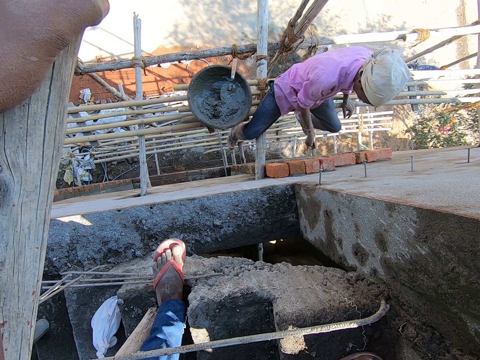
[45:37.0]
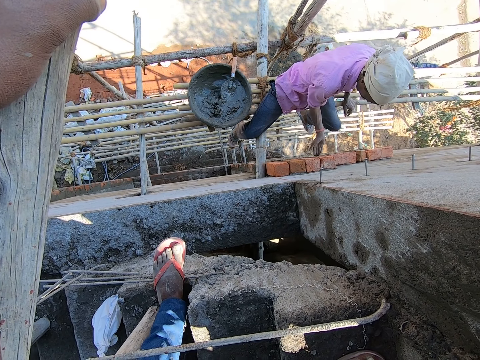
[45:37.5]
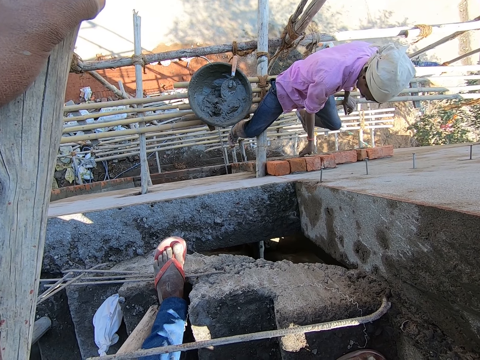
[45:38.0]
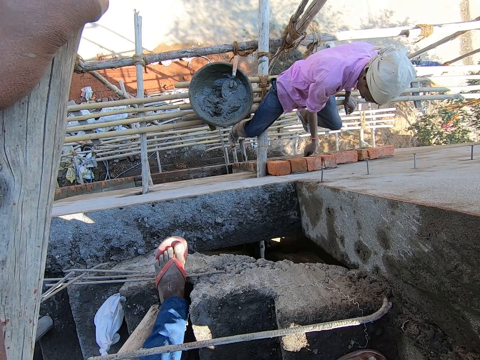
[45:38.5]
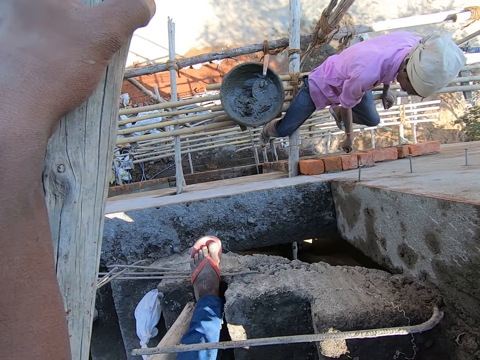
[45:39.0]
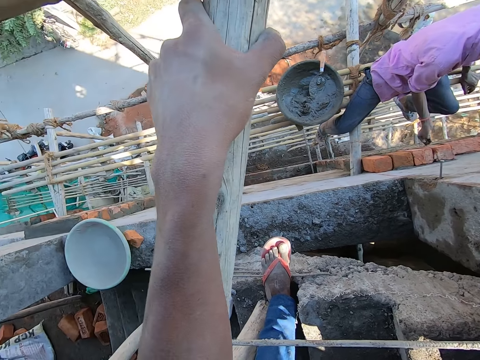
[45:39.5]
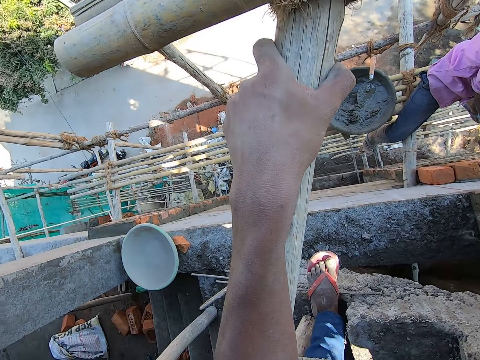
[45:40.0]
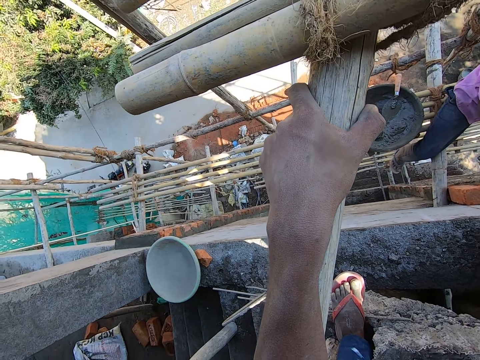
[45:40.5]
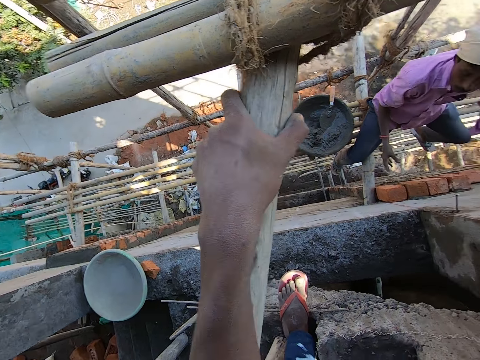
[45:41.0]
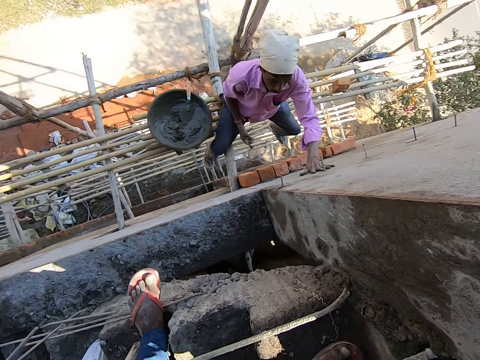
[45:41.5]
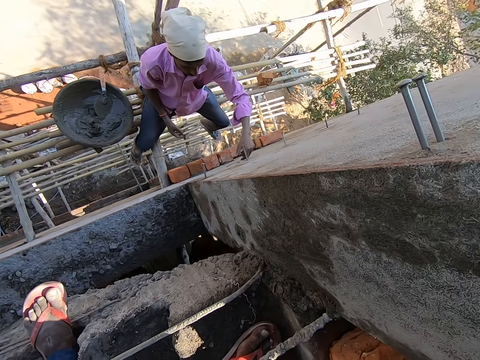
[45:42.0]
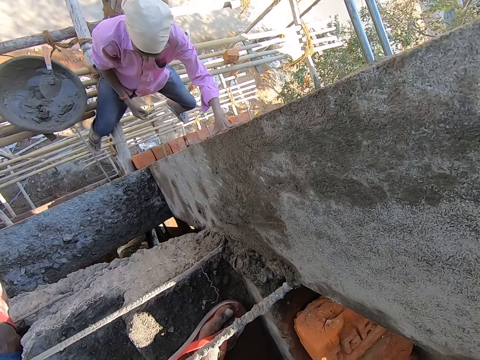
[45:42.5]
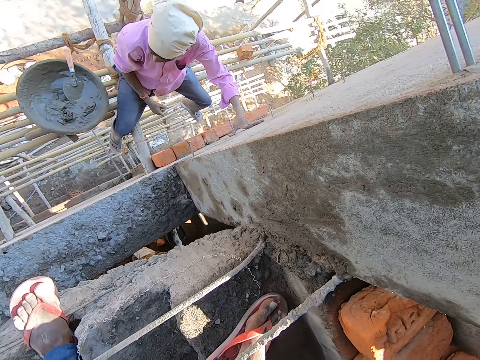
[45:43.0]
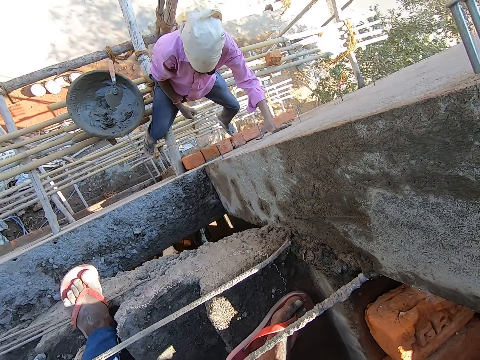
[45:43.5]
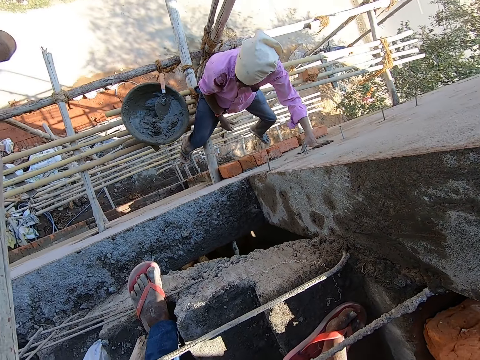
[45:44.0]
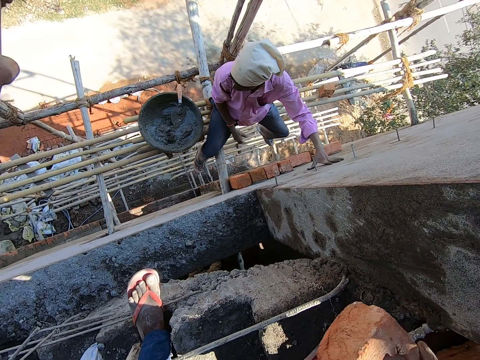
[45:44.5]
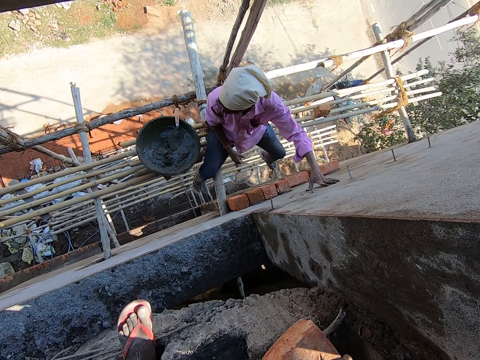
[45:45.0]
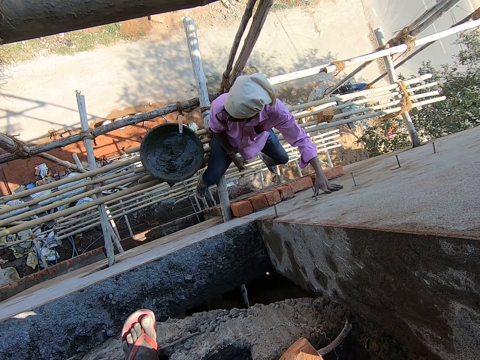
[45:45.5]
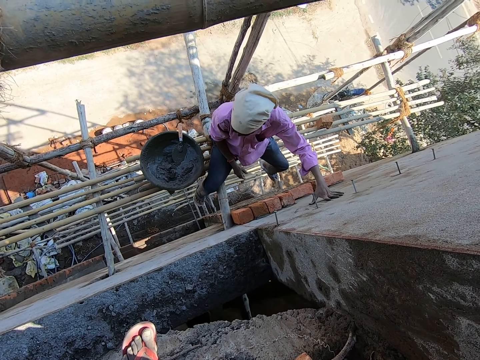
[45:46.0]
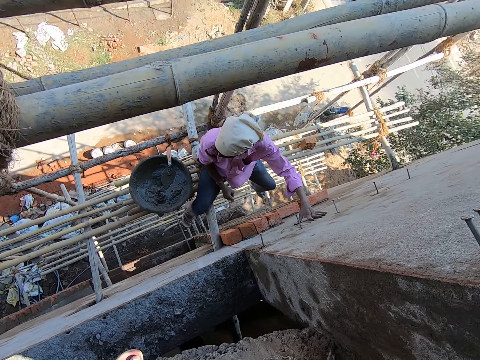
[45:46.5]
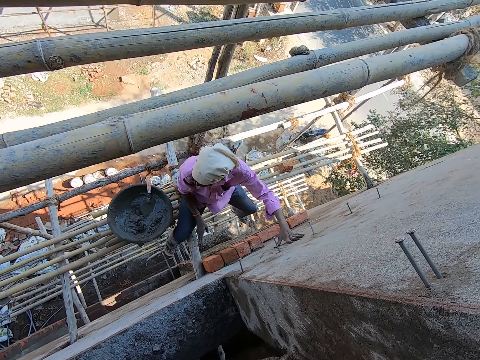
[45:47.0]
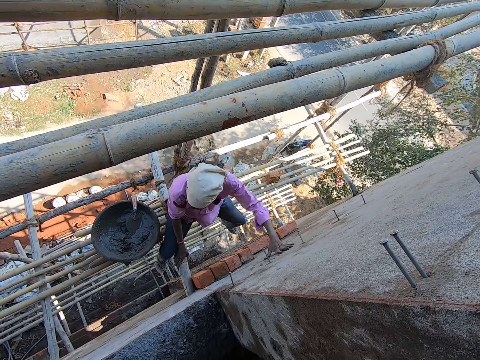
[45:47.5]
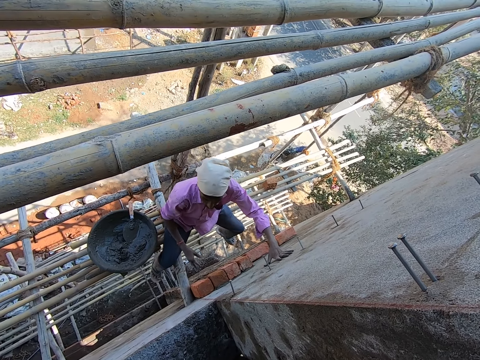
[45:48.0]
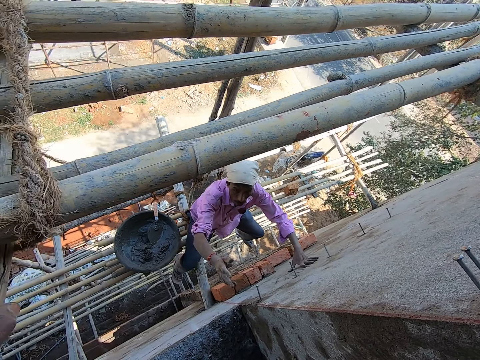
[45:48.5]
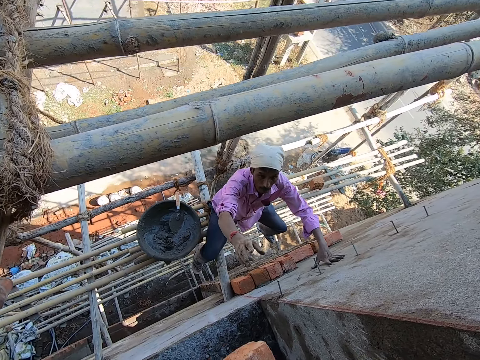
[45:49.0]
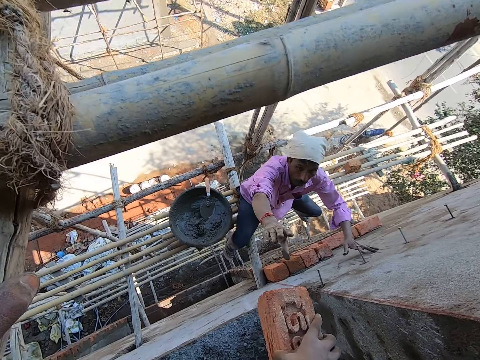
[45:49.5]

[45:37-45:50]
The man puts the mortar in his right hand on the brick on the wall. The camera wearer fixes the brick on the wall. He looks around. The man touches the wall with his left hand. The man holds the wall. The camera wearer picks up a brick on the ground with his right hand. The man touches the bamboo scaffold with his right hand. The camera wearer looks around.

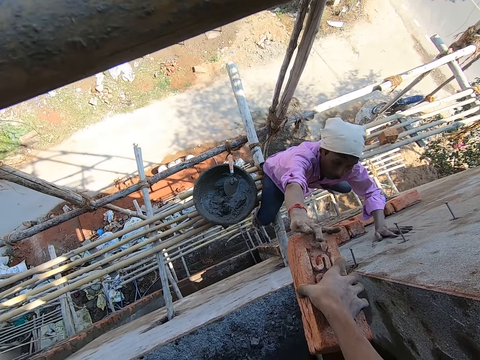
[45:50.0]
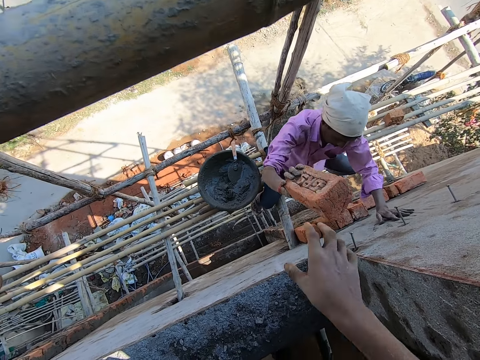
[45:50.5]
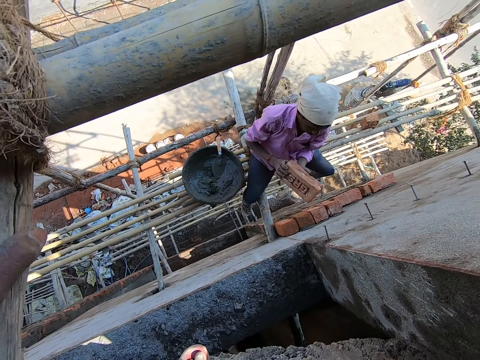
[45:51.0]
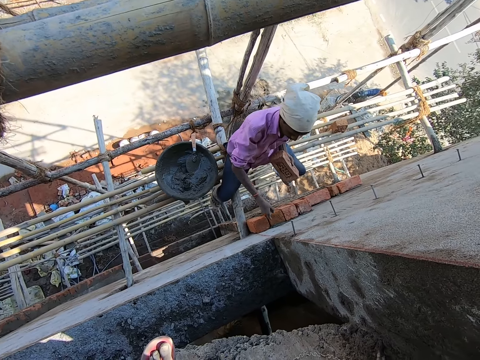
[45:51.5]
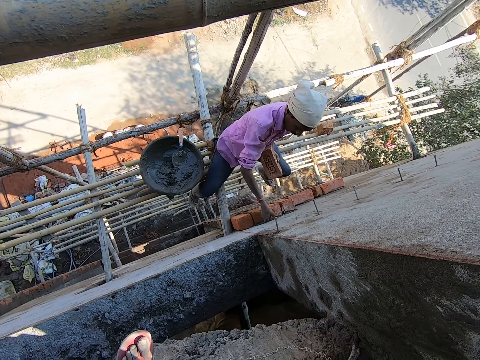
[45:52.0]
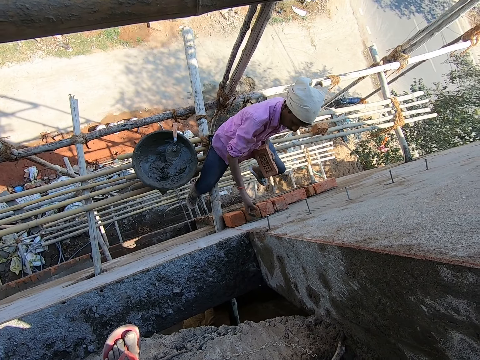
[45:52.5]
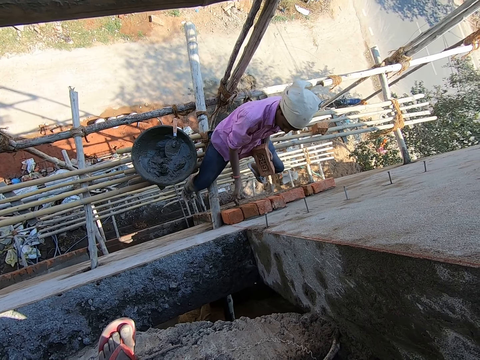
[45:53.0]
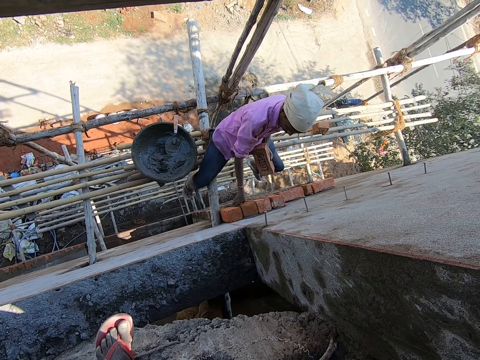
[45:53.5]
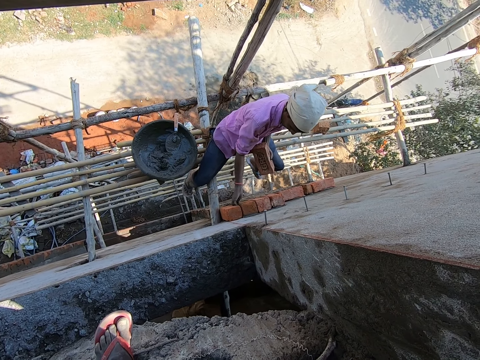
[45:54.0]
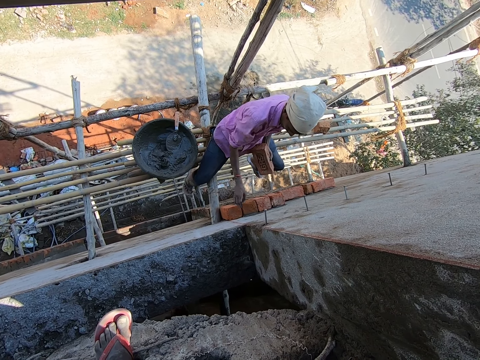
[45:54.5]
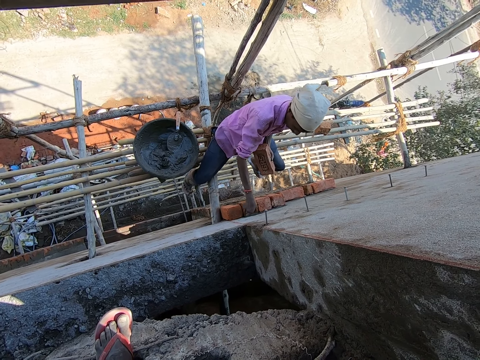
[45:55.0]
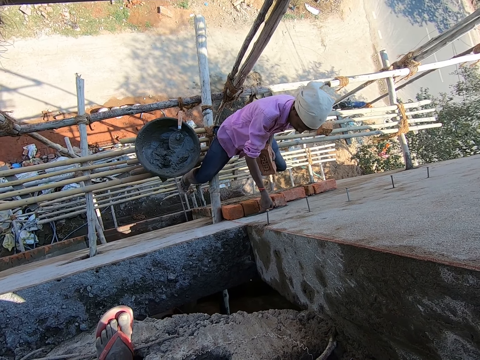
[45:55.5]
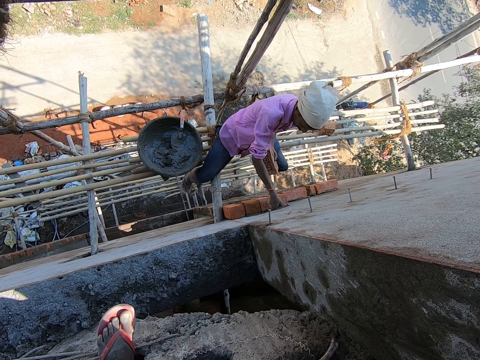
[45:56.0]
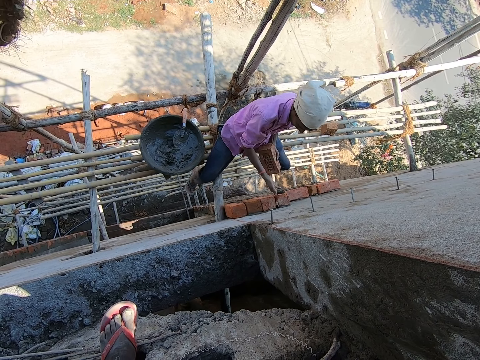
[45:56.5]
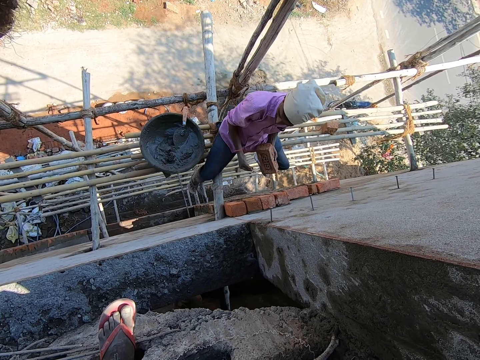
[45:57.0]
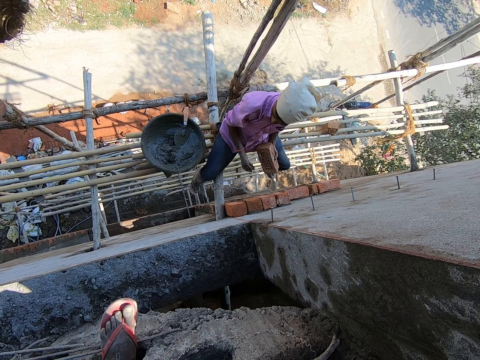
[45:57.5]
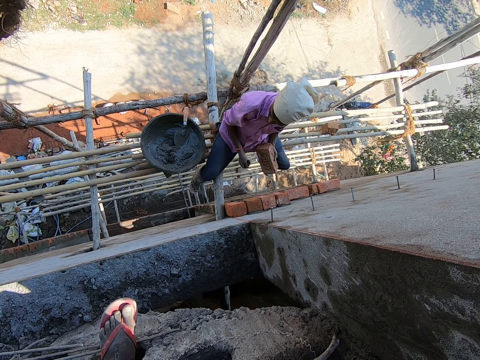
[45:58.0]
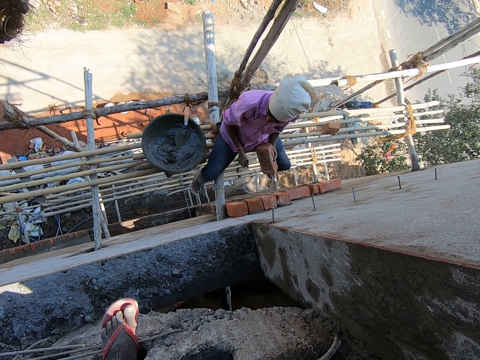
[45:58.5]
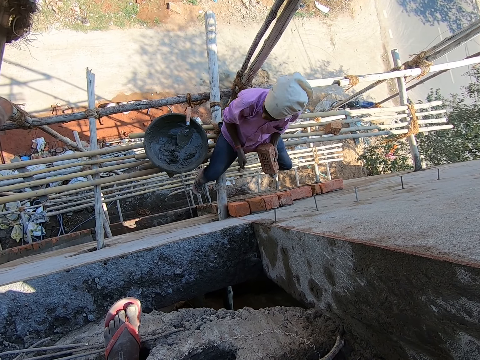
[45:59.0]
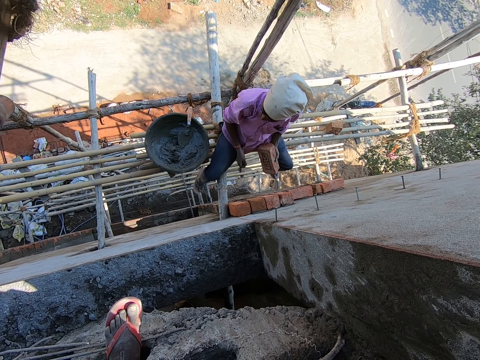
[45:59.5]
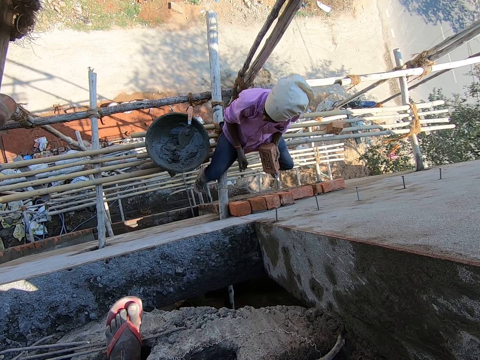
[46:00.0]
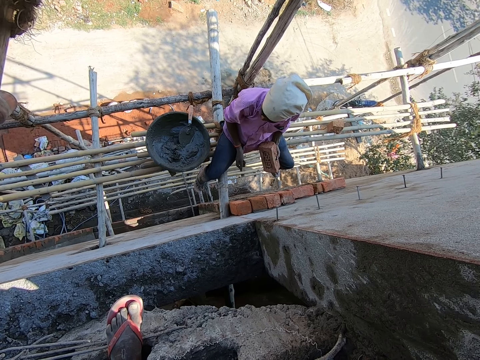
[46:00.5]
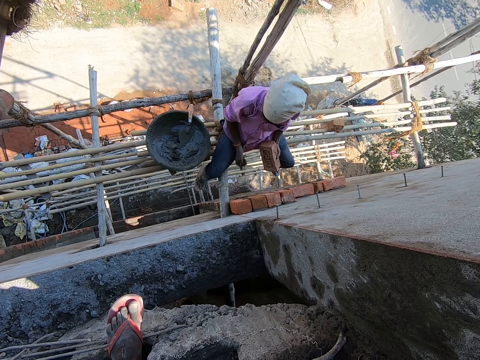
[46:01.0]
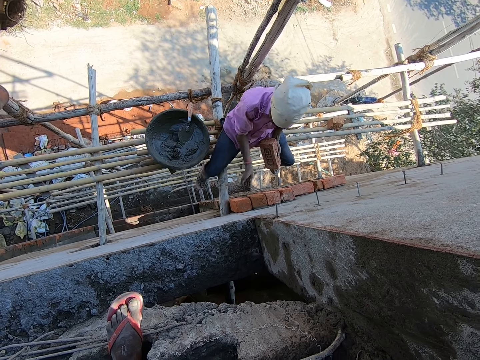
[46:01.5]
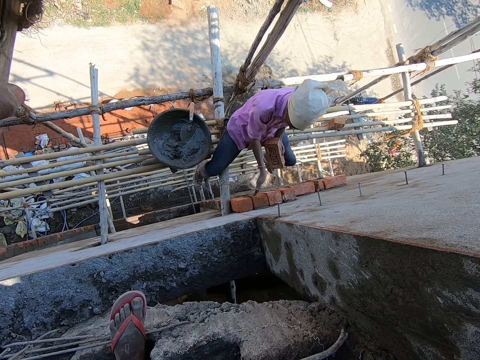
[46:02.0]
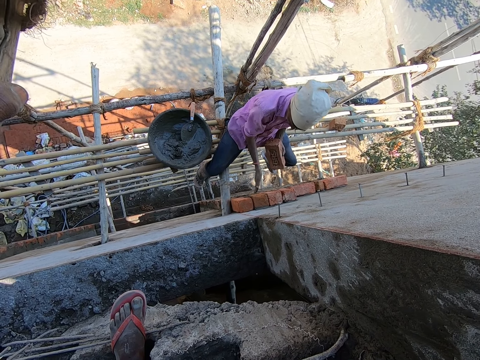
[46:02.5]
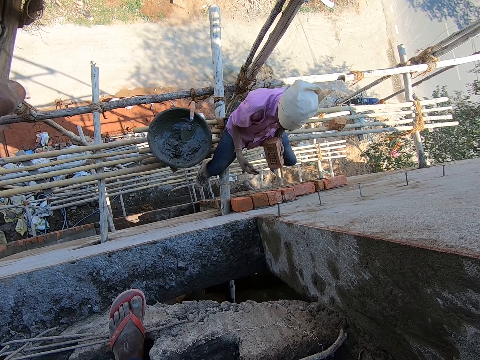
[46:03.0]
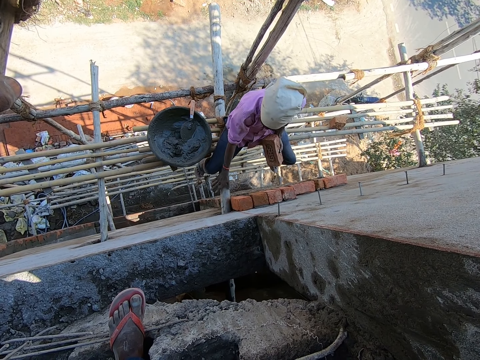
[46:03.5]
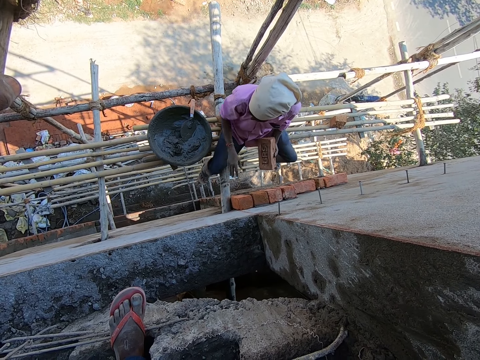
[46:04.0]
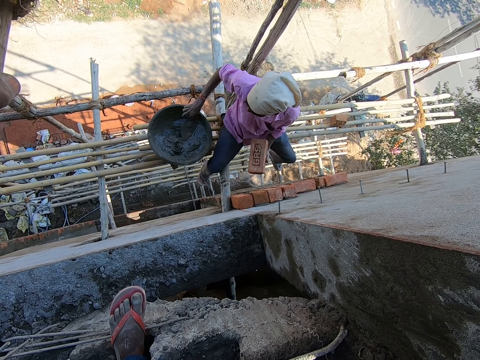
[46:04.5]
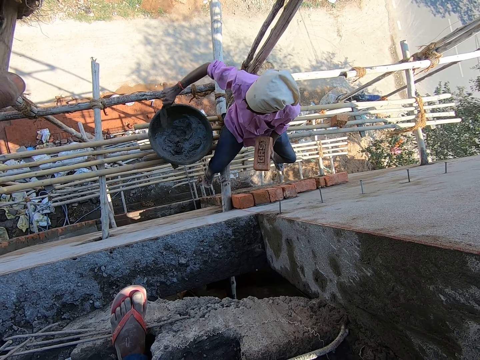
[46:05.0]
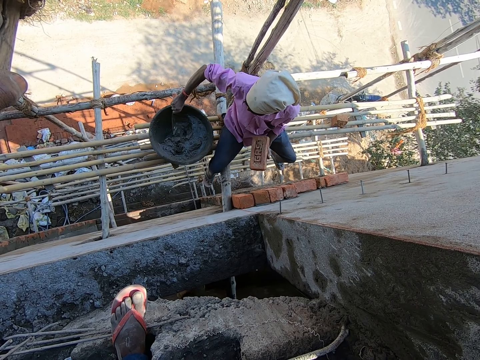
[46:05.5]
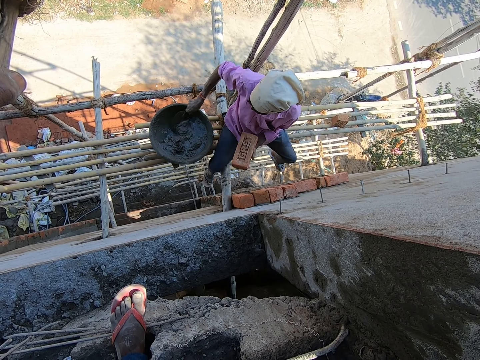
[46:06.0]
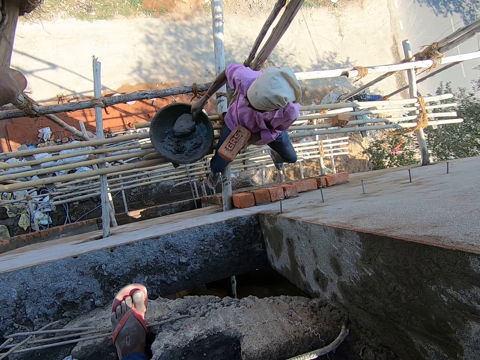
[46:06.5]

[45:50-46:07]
The camera wearer passes the brick in his right hand to the man. The man passes the brick in his right hand to his left hand. He removes mortar from the wall with his right hand. He puts the mortar in his right hand on the brick on the wall. He removes mortar from the wall with his right hand. The camera wearer touches the bricks. He talks to the man. The man puts the mortar in his right hand on the brick on the wall. He touches the bricks. He touches the bamboo scaffold with his right hand. He cleans his hands on the scaffold. He picks up the trowel in the head pan with his right hand. He takes mortar from the head pan with the trowel in his right hand.
